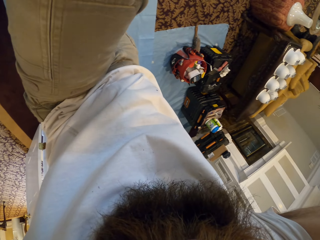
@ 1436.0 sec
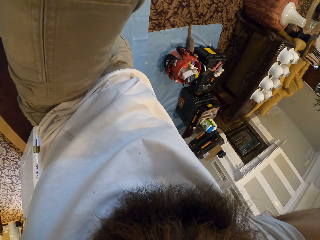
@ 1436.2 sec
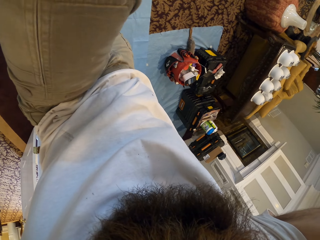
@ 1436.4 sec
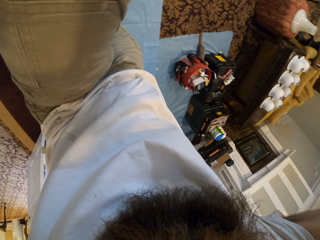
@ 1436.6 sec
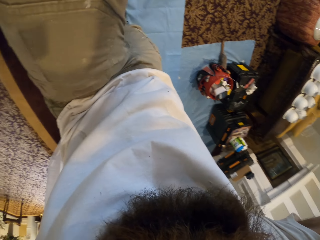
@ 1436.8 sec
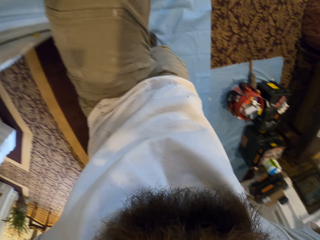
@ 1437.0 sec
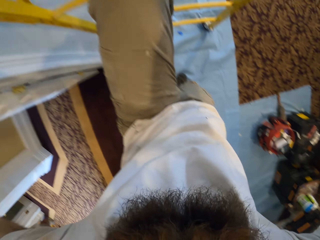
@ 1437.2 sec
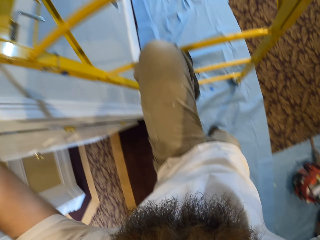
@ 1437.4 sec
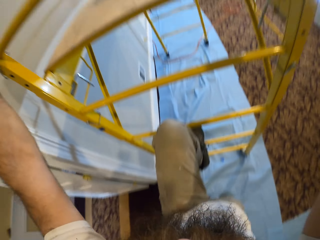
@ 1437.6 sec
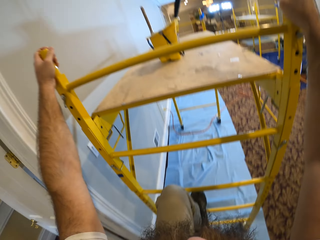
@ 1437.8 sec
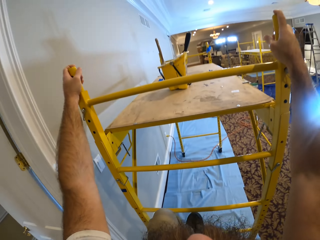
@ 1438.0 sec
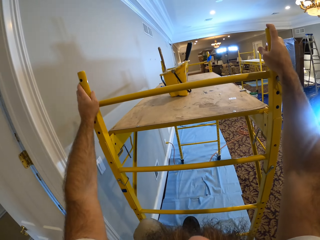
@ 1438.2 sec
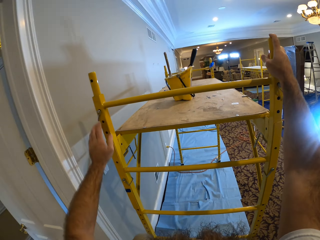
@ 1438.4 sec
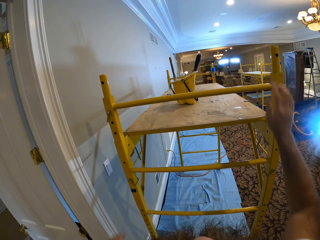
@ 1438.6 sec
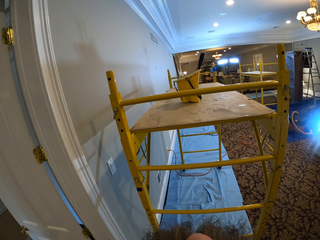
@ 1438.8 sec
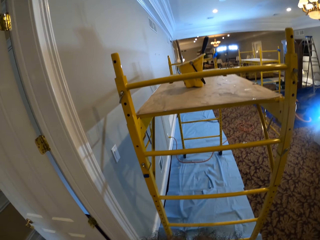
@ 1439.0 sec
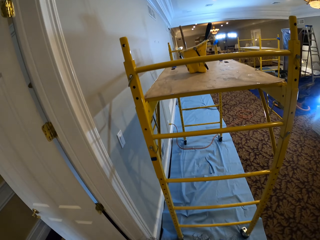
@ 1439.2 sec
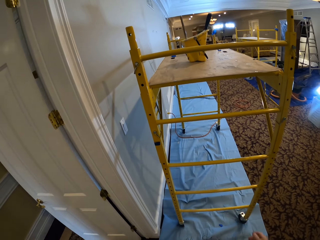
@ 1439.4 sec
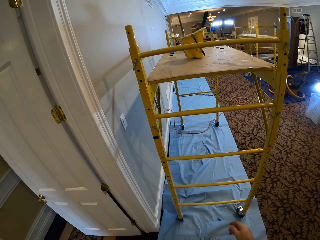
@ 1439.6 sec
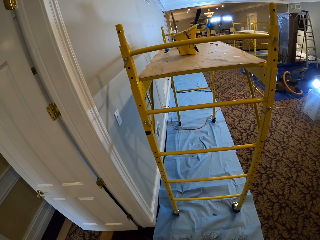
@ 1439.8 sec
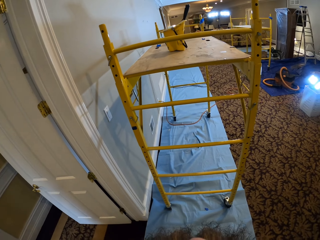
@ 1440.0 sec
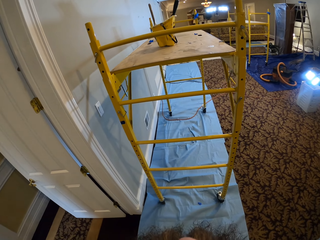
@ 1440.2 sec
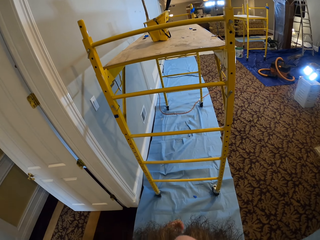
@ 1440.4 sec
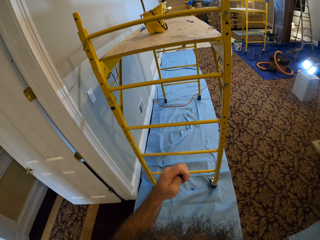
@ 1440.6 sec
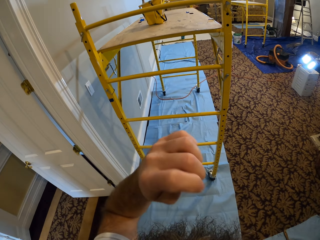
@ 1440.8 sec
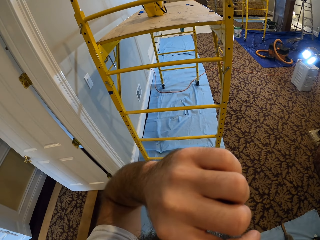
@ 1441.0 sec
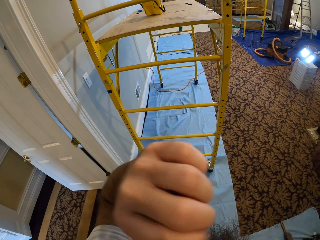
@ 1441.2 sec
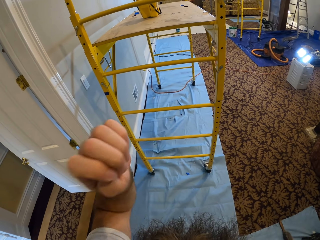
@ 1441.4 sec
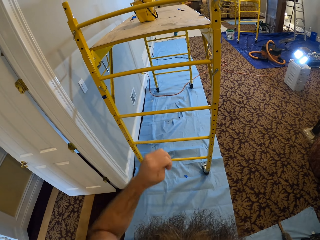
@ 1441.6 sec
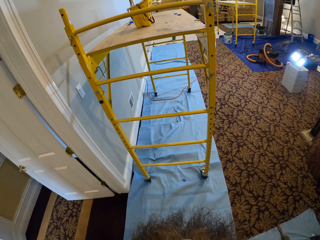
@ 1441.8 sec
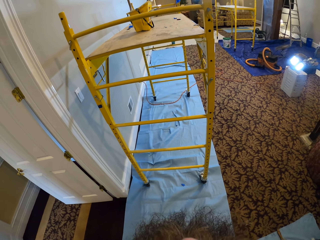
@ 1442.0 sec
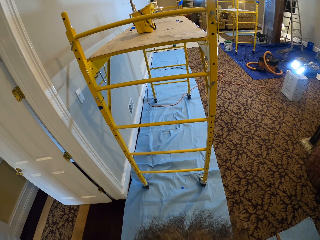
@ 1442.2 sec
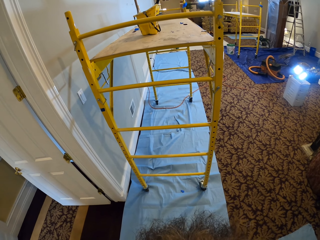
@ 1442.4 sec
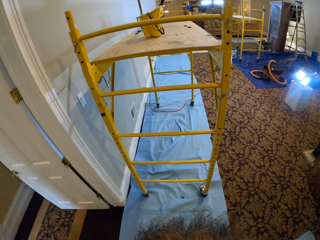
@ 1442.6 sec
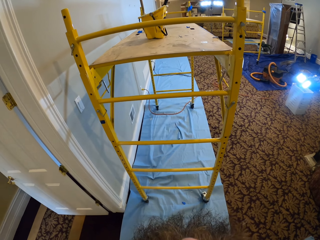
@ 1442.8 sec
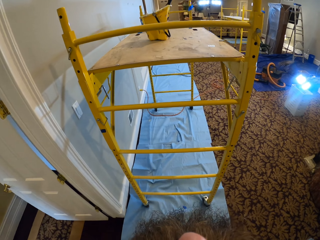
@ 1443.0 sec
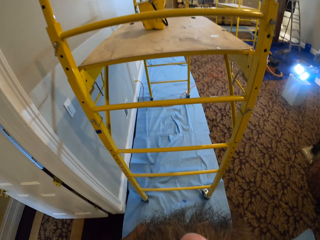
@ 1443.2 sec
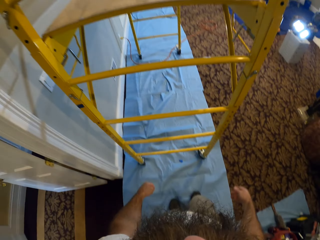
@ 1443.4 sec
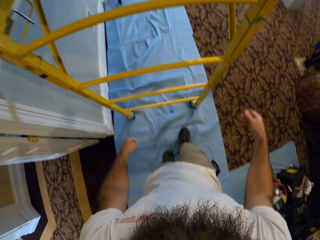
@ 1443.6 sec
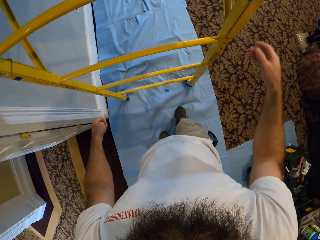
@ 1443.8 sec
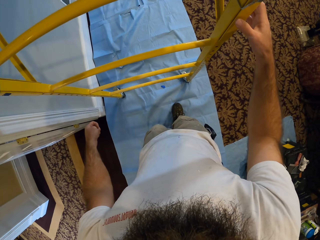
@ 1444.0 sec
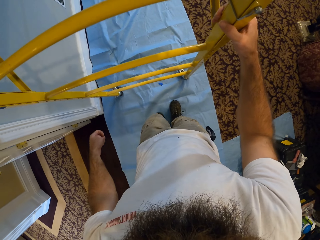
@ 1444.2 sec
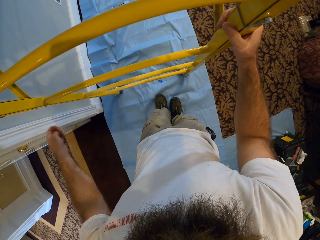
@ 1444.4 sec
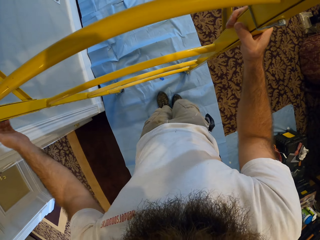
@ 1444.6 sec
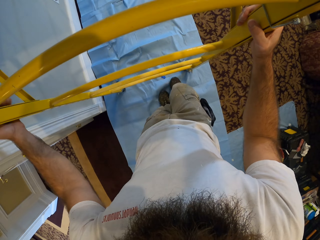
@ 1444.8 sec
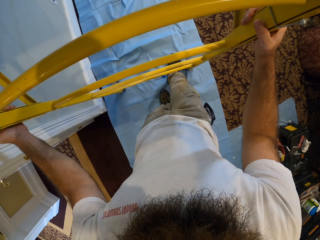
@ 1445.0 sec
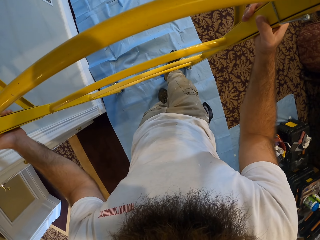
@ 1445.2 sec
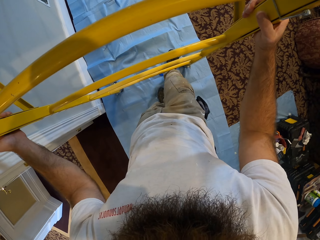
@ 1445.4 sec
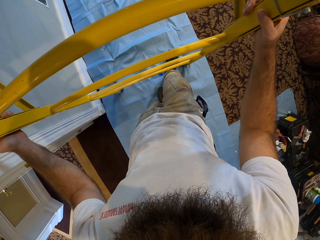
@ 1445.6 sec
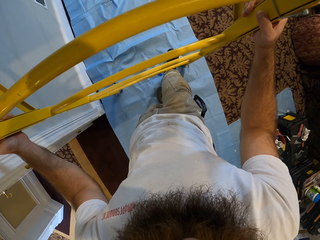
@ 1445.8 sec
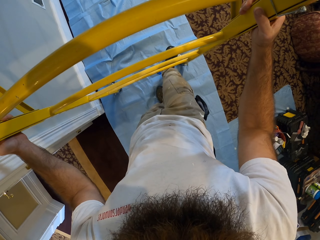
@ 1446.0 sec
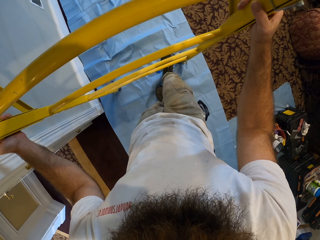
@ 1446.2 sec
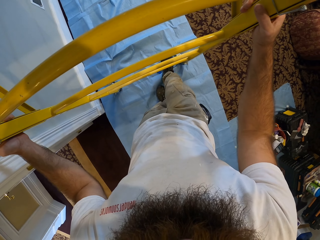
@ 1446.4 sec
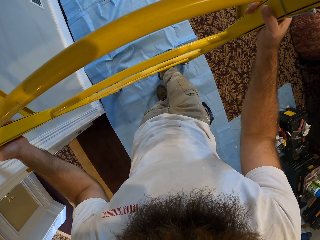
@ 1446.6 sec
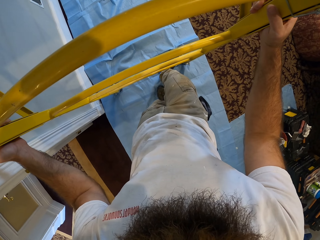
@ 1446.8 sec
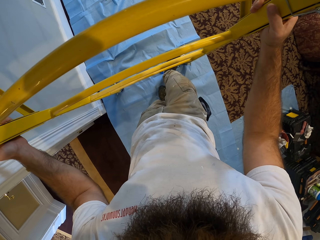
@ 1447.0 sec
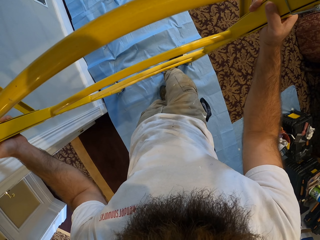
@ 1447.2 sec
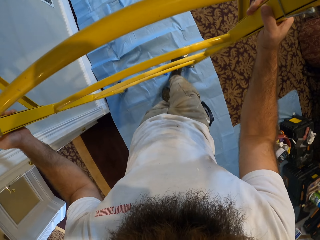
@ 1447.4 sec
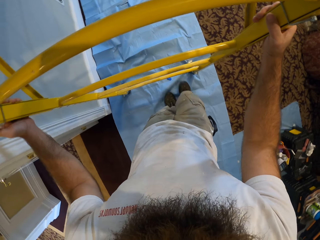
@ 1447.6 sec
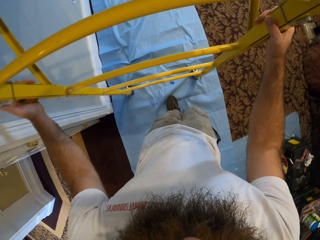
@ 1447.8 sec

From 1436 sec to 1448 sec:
The camera wearer wipes his face with his left hand. He holds the work table with his right hand. He touches the metal ladder. He holds the work table with both hands. He steps on the metal ladder.

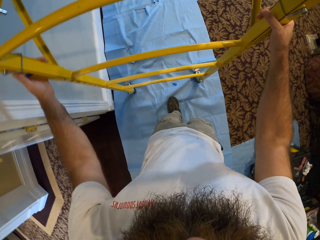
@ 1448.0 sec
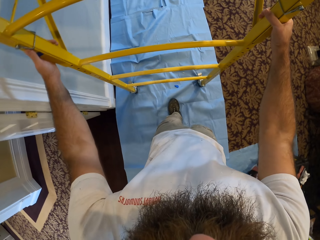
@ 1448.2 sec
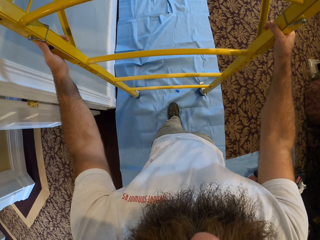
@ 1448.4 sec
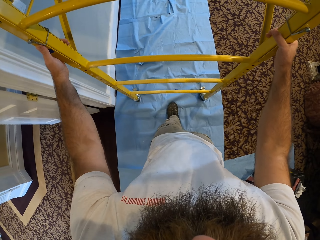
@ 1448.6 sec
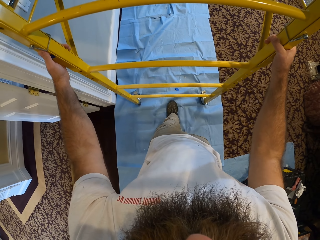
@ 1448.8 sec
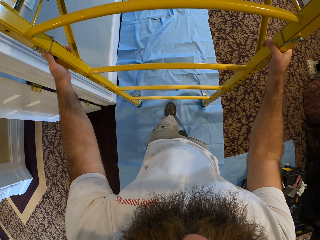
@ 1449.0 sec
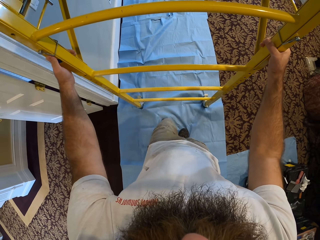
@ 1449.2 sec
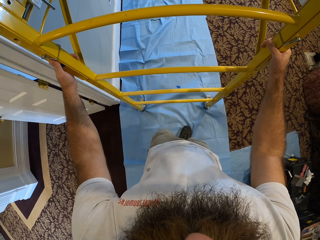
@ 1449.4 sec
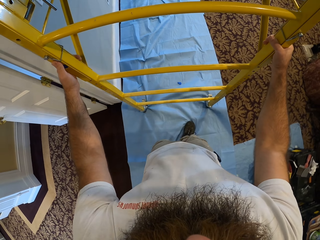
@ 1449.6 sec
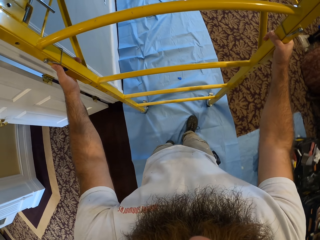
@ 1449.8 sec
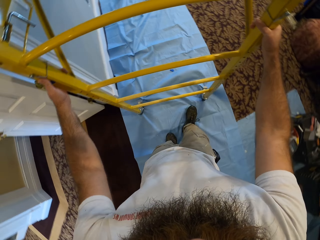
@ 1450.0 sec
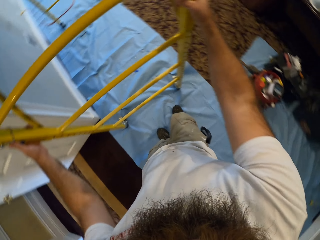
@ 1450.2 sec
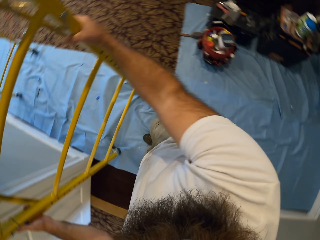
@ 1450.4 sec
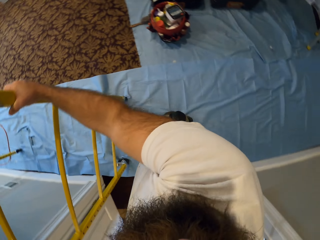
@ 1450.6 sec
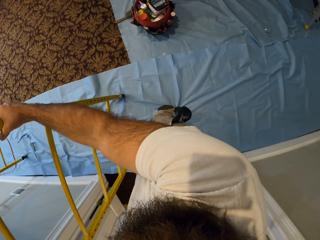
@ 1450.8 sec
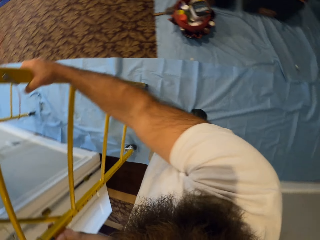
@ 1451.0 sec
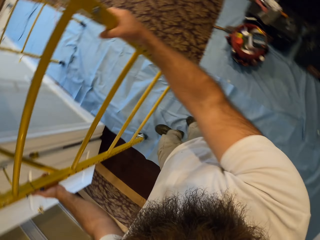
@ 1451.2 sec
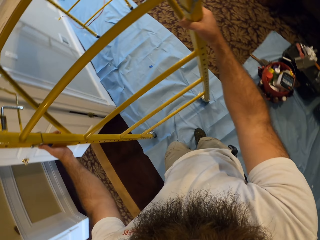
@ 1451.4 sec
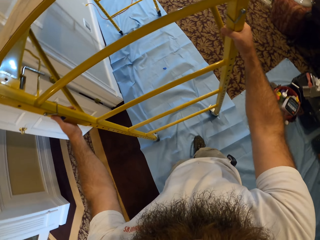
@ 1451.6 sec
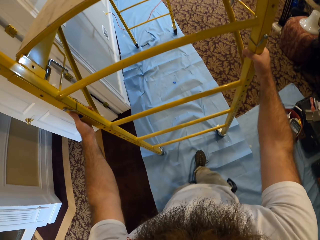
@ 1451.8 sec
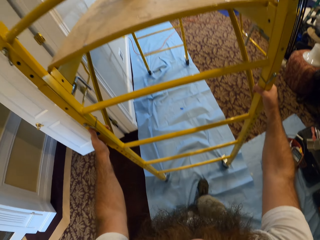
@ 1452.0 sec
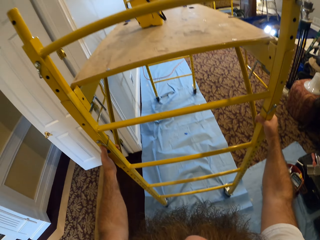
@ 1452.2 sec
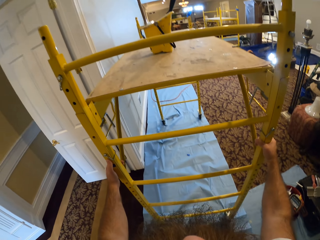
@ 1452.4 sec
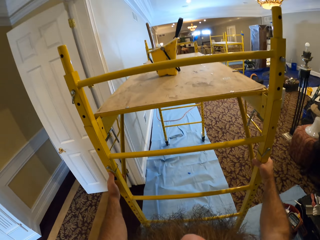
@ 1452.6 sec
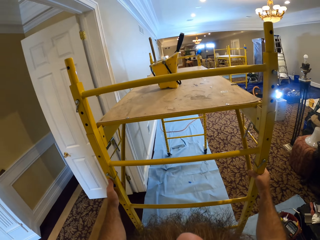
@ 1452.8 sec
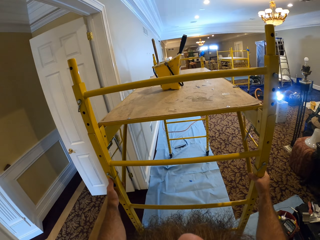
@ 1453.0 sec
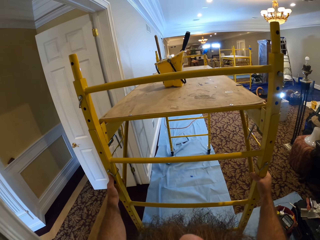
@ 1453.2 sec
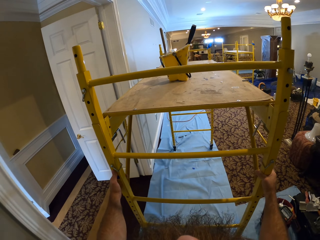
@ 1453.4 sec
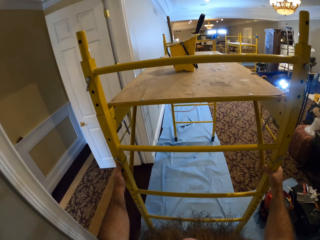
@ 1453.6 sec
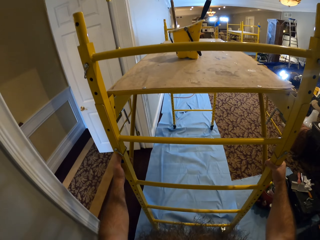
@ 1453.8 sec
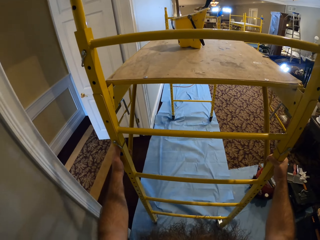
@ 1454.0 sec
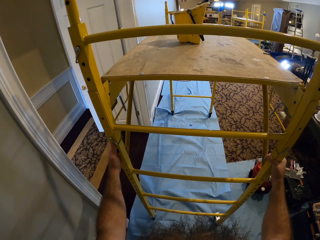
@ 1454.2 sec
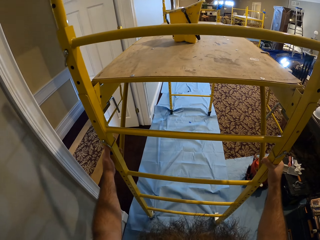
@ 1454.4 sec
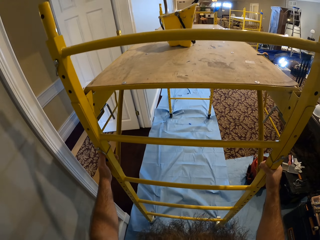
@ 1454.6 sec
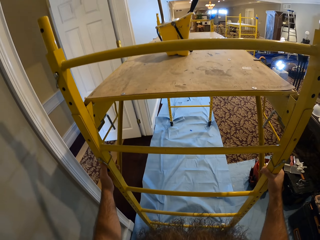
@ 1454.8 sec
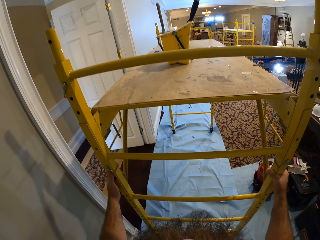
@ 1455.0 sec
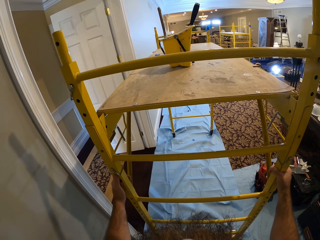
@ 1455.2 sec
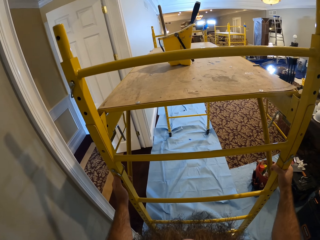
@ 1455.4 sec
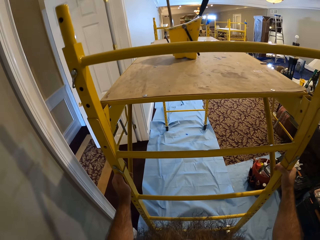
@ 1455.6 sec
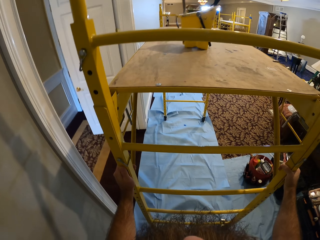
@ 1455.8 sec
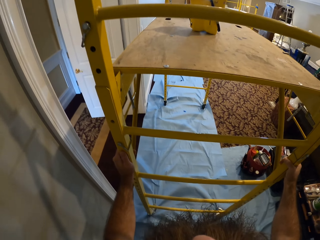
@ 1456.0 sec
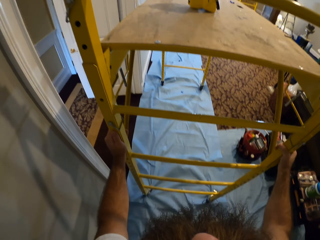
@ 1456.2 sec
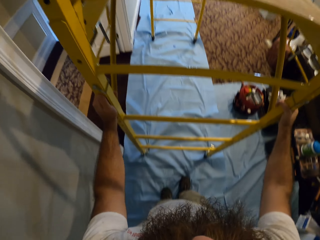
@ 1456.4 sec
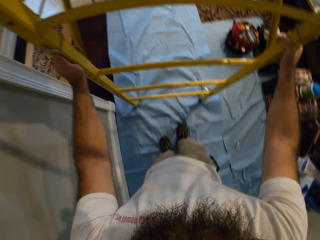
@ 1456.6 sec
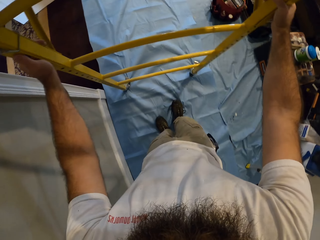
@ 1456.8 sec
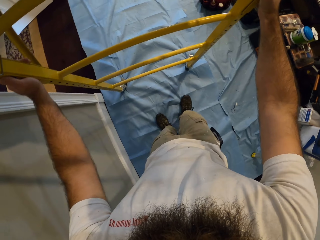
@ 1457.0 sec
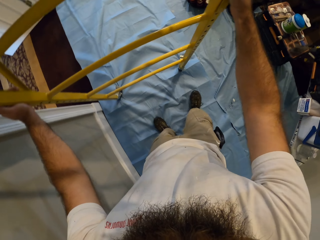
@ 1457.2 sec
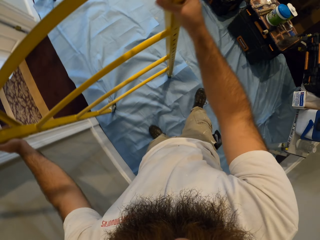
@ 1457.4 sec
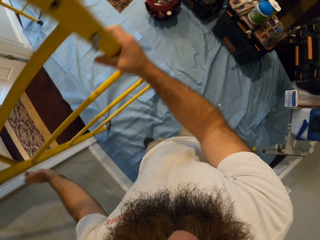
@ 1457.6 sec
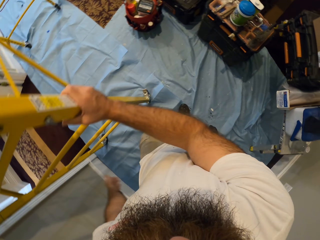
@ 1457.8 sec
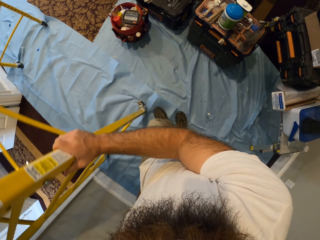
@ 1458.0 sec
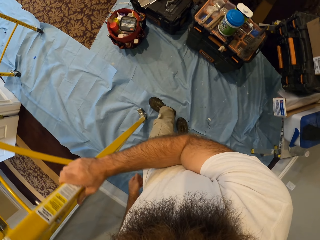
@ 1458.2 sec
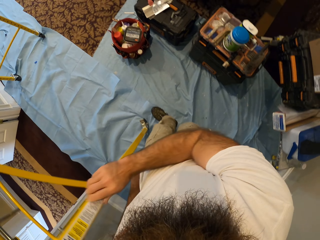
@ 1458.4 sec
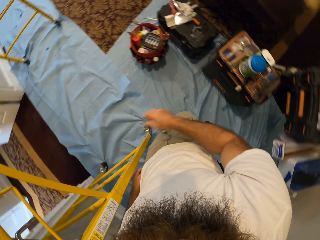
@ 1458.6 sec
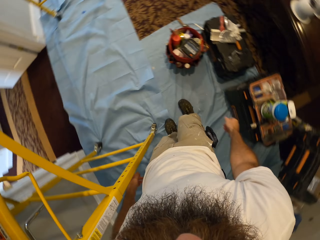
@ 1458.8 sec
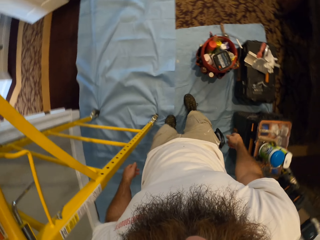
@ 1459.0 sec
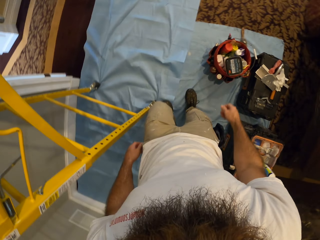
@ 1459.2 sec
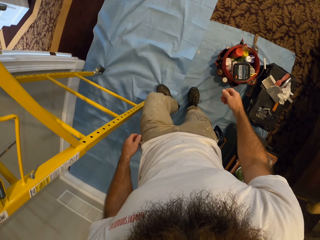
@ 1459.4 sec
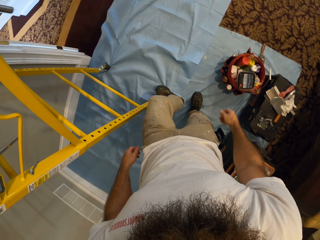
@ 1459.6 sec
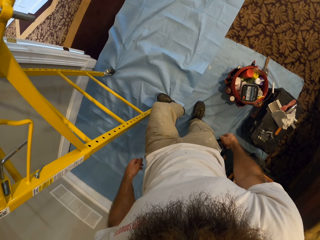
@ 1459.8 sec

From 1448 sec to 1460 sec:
The camera wearer pulls the work table on the ground with both hands. He stares at the metal ladder and pulls the ladder towards him.
